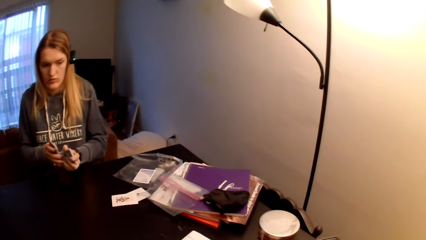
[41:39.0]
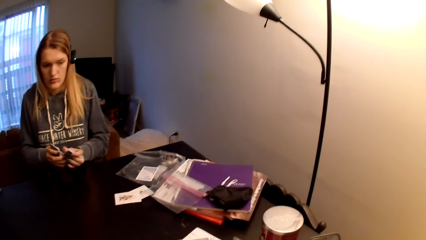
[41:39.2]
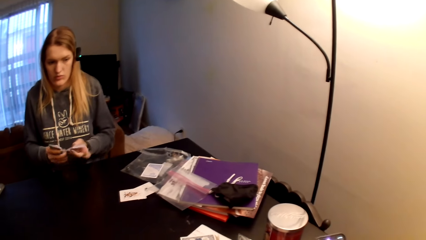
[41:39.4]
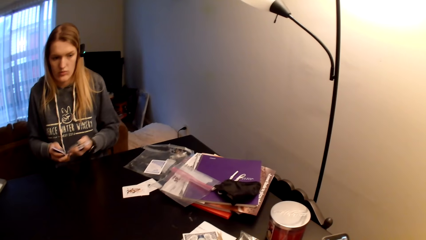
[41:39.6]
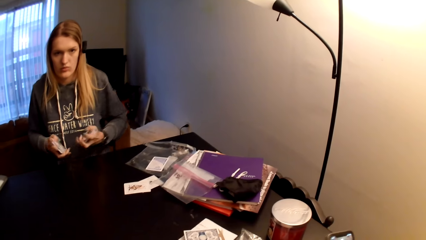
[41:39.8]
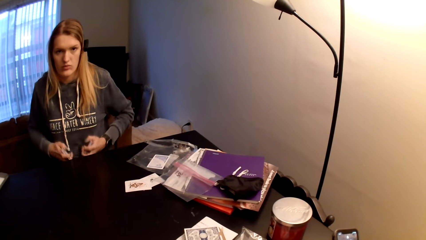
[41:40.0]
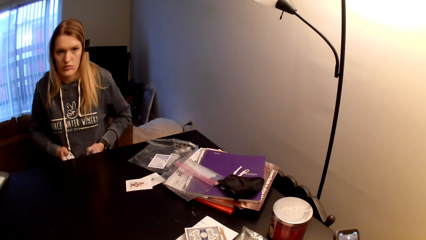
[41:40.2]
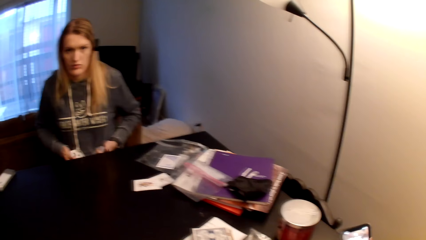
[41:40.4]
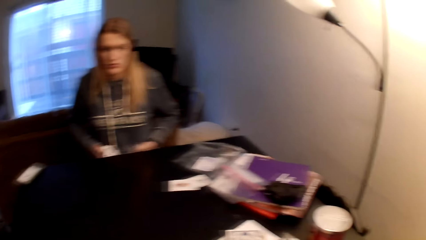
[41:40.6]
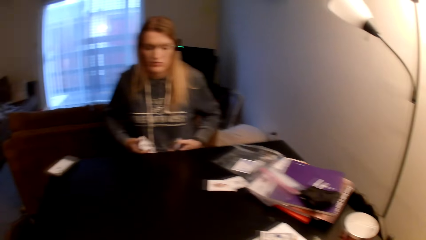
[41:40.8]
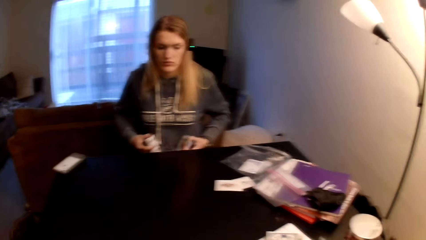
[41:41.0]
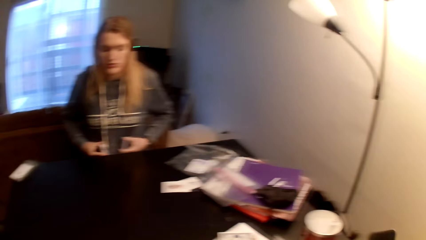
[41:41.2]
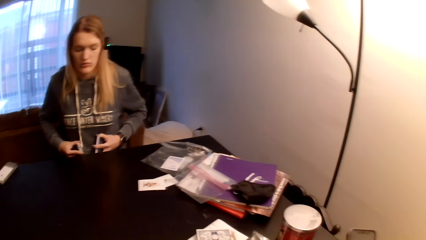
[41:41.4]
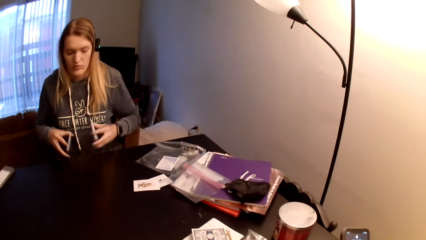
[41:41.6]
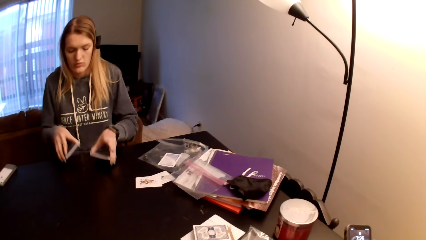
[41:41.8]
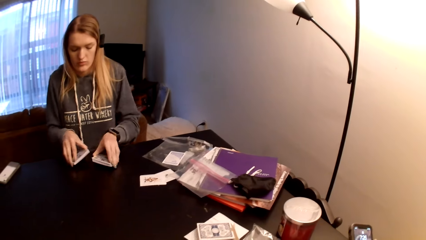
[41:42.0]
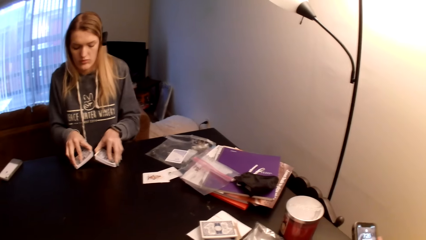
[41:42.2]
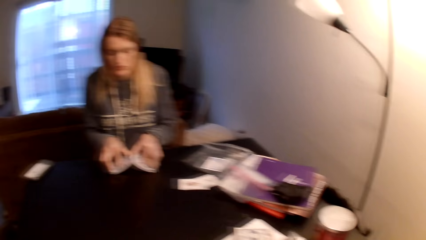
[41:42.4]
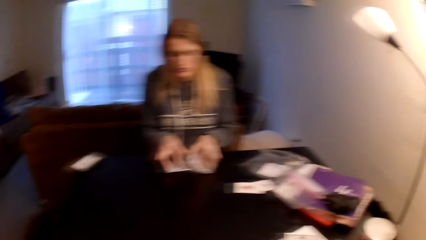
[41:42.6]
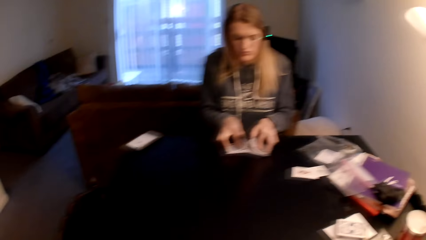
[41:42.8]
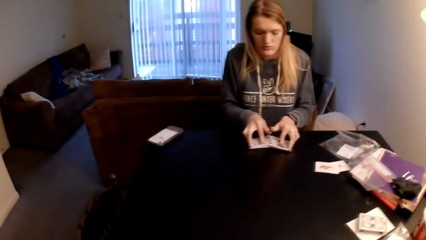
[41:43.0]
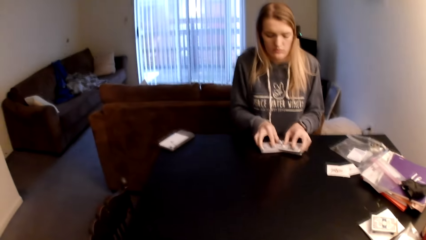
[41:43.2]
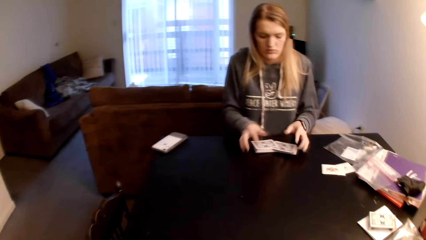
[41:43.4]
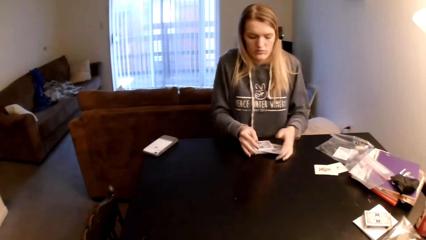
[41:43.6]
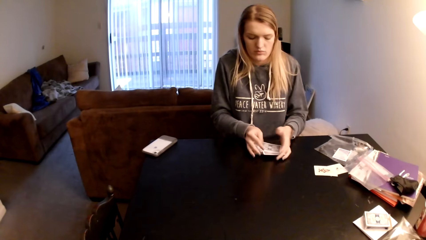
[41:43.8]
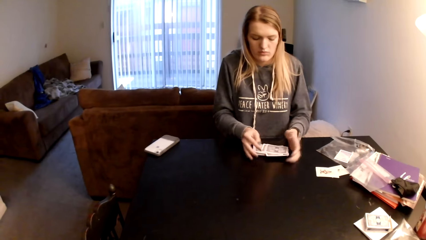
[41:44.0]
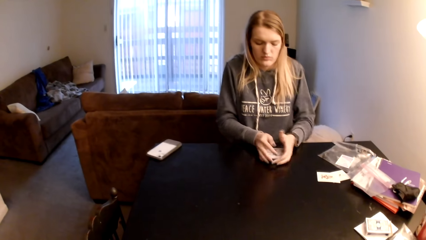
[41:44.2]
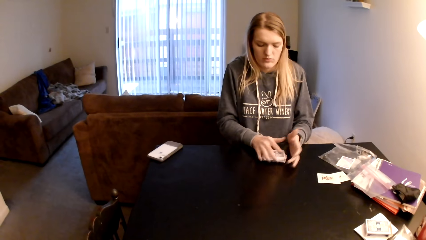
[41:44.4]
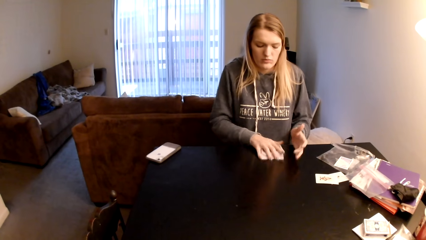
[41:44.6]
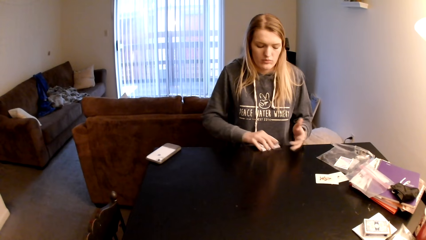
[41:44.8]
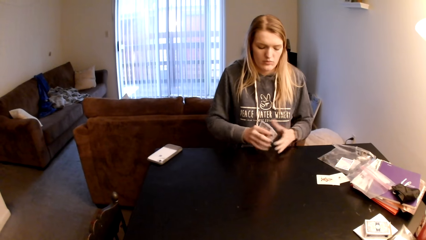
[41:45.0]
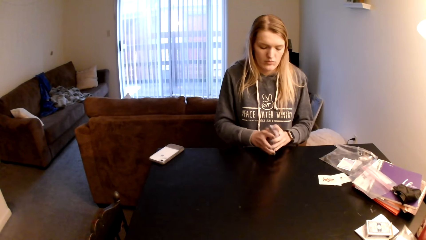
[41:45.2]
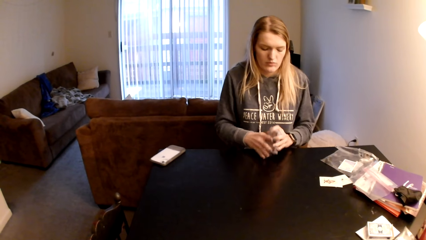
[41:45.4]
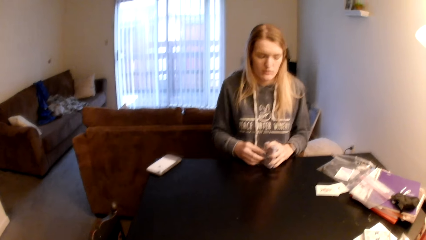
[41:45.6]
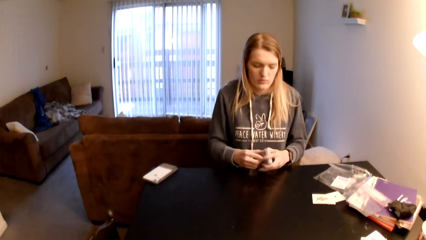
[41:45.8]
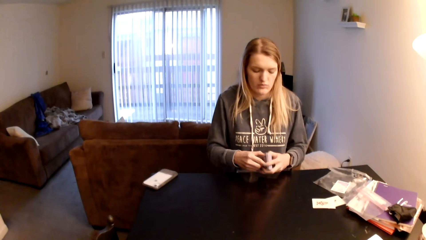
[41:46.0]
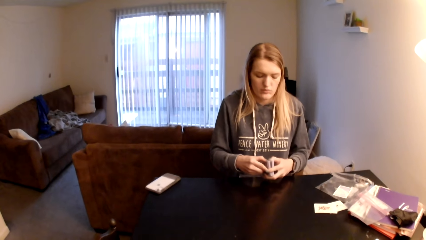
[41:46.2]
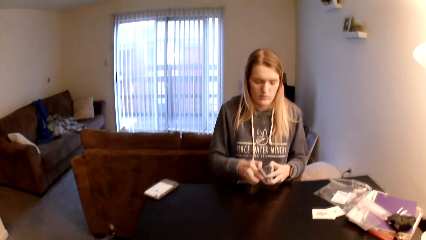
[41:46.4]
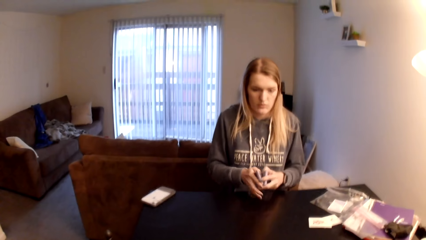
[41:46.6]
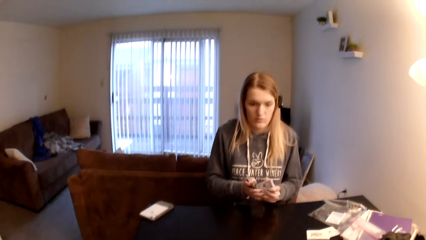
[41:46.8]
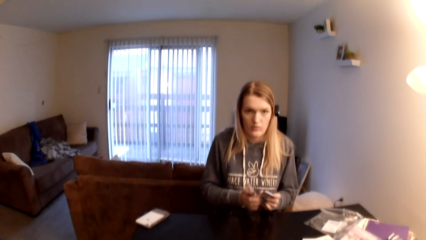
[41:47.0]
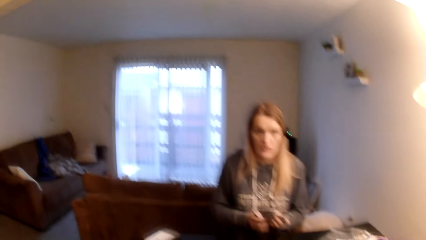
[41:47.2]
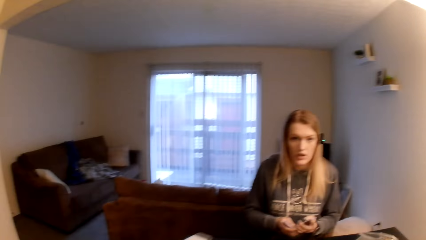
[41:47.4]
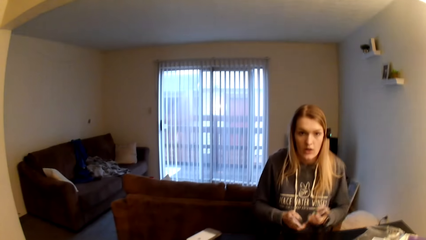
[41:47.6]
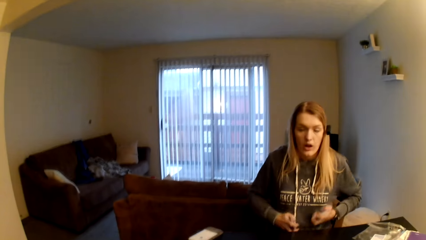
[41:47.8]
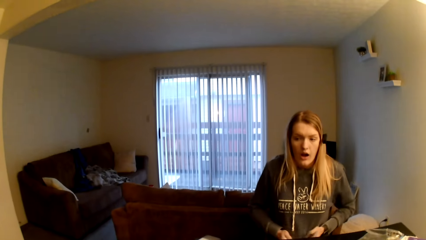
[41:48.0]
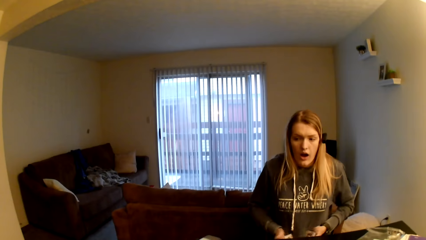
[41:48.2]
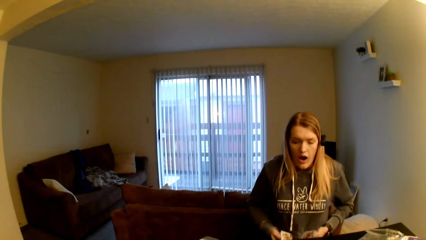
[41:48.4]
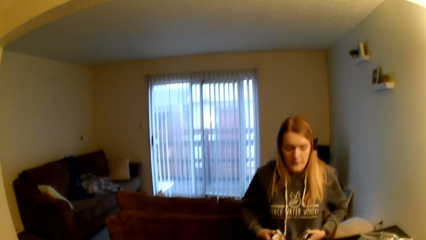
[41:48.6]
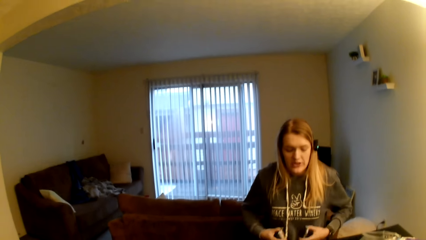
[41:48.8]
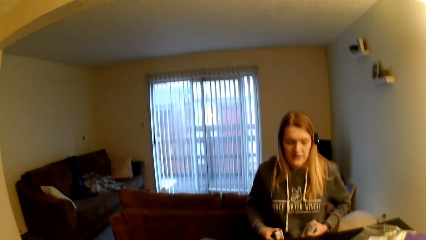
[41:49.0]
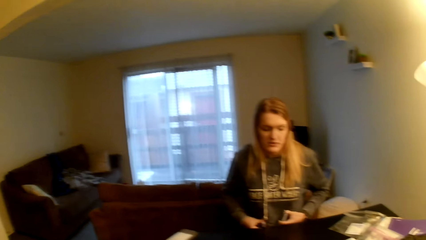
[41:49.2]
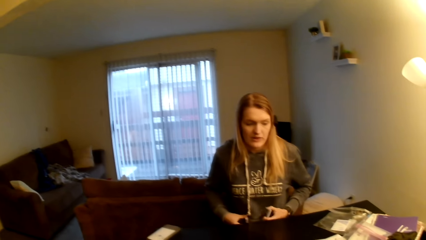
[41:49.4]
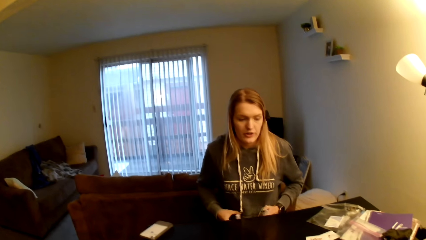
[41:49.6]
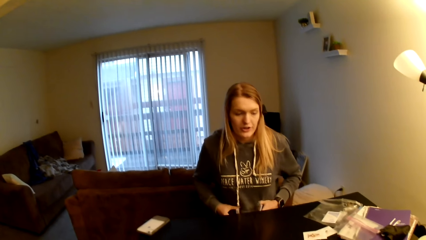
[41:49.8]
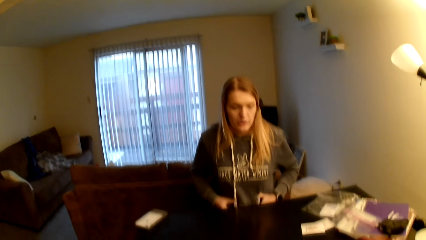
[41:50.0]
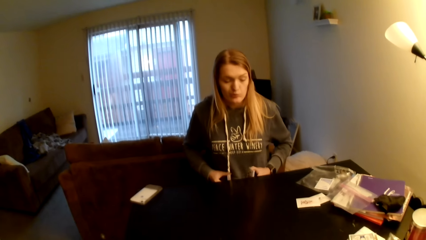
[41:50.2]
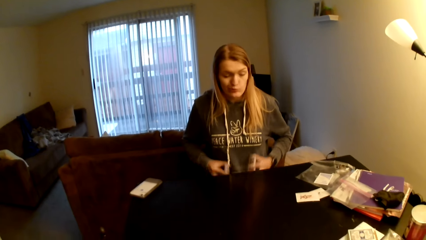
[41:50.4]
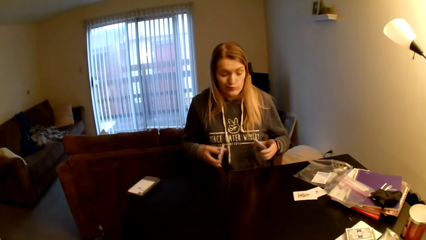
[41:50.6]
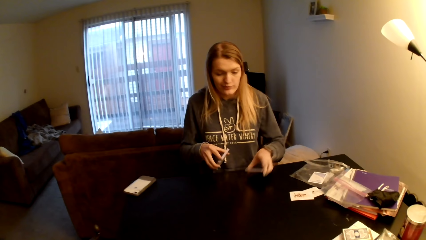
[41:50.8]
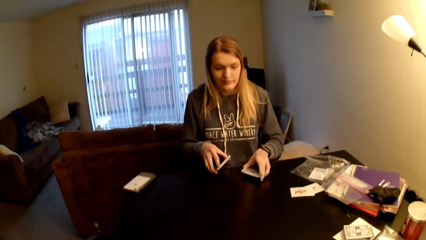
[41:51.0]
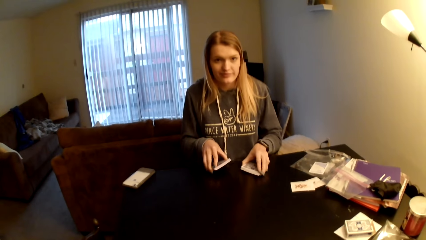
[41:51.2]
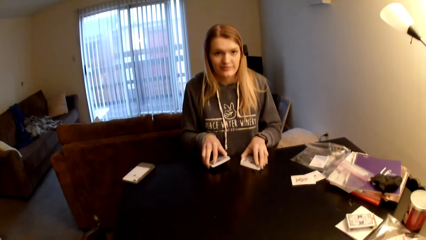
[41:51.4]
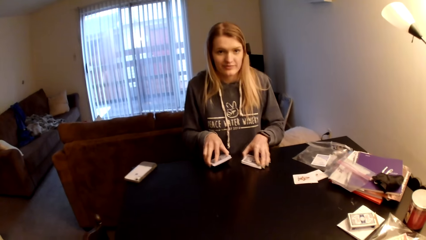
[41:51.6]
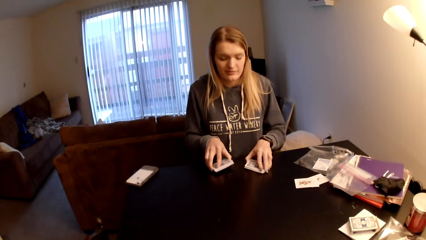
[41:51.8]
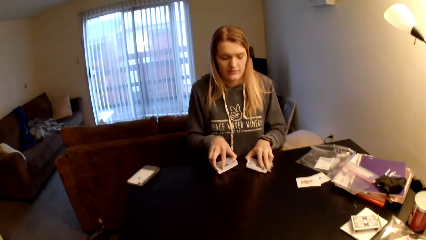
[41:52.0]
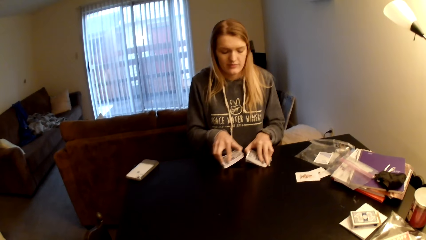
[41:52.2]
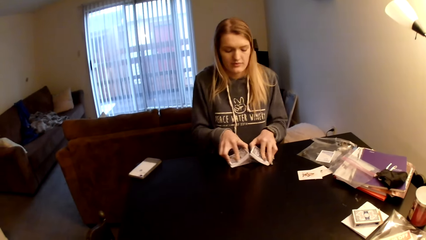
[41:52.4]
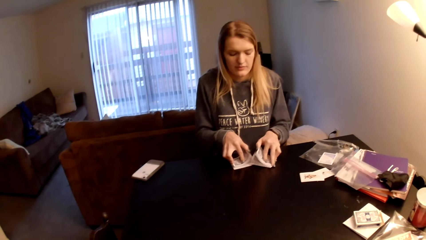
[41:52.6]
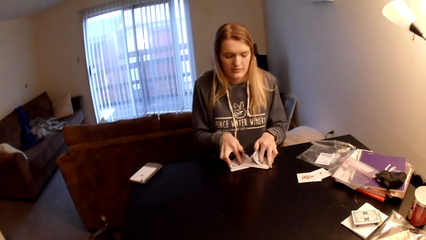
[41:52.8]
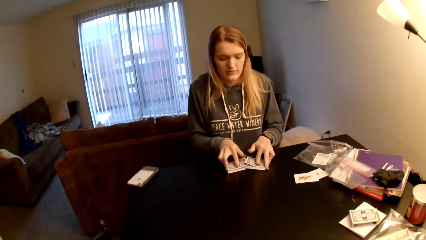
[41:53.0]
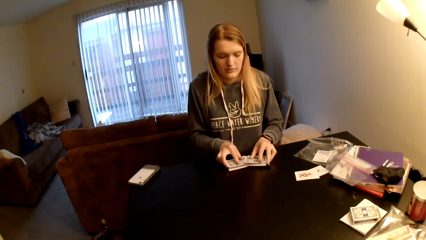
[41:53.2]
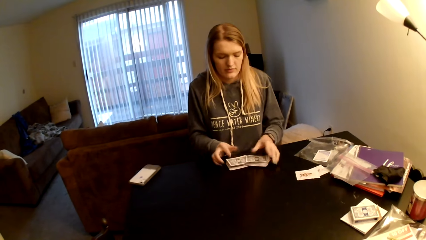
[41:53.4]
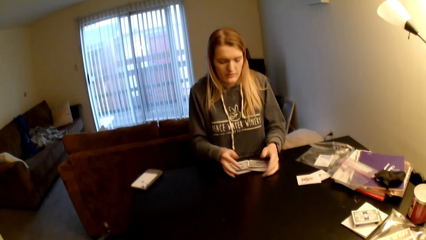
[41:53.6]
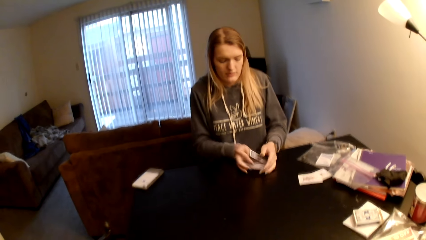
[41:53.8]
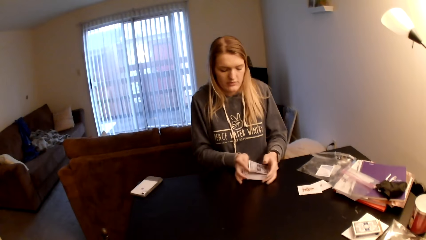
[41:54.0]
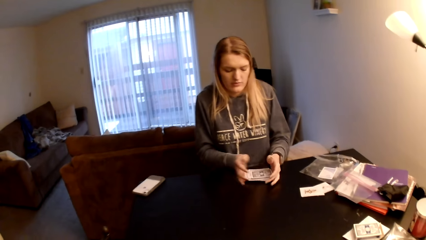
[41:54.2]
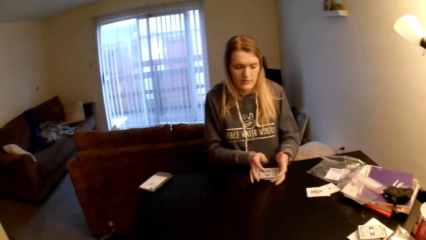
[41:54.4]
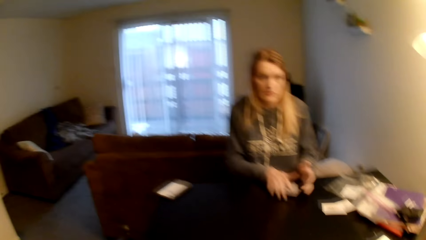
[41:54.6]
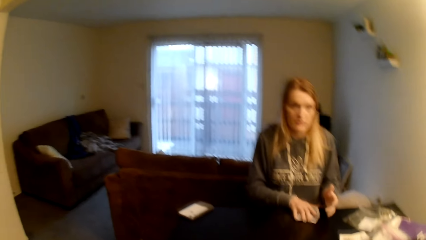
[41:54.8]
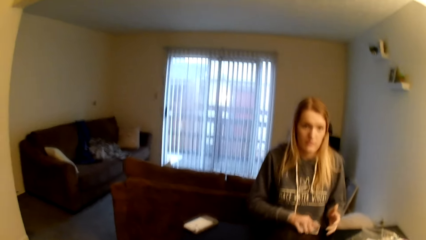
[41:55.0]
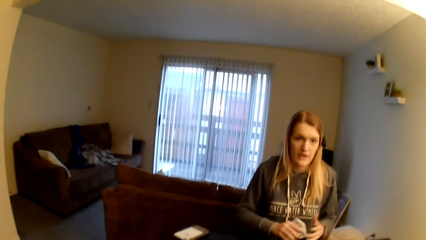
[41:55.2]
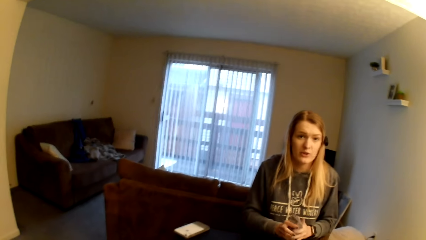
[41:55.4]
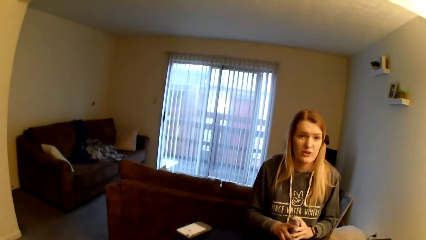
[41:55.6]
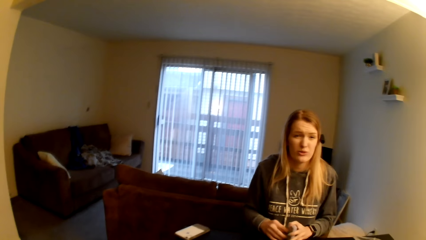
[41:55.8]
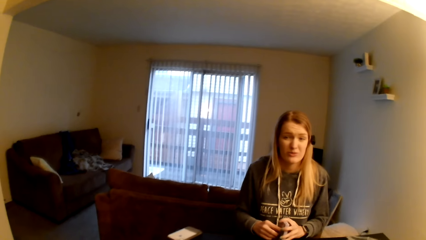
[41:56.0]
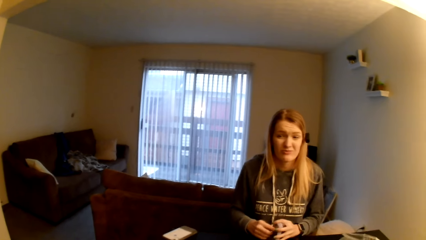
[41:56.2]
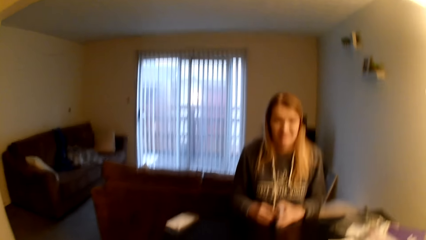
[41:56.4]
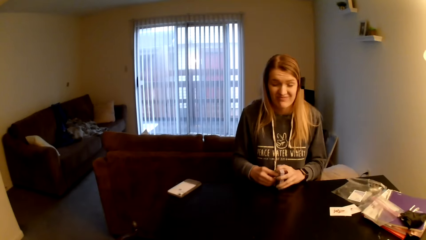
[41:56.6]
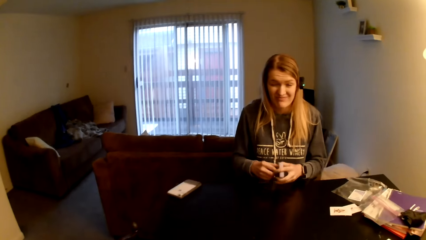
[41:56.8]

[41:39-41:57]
The camera wearer looks around a room. A woman holds the cards on her stomach, adjusts the cards on her lap, puts the cards on the table, flips the cards, collects the cards together, adjusts the cards on the table, picks up the cards, holds the cards with both hands, aligns the cards, divides the cards, aligns the cards and holds the cards on her stomach. The camera wearer looks around the room. The woman puts the cards on the table, flips the cards, adjusts the cards on the table, collects the cards together, picks up the cards and aligns the cards.
